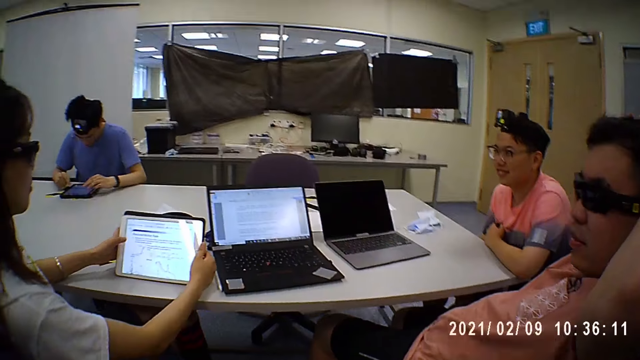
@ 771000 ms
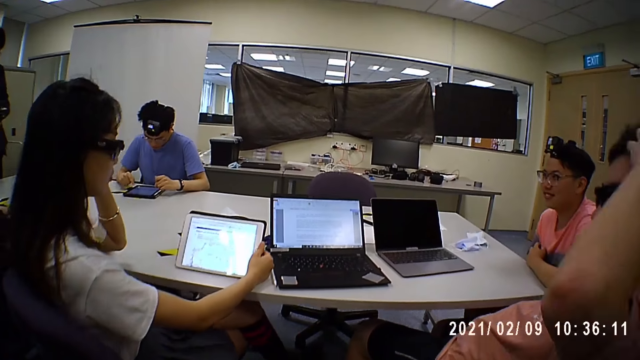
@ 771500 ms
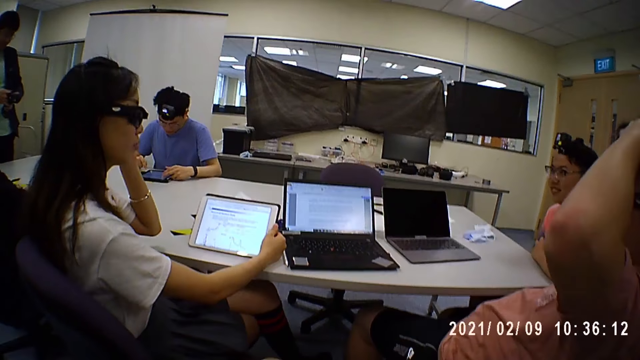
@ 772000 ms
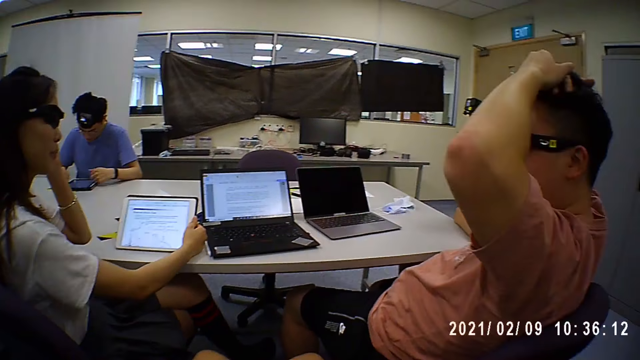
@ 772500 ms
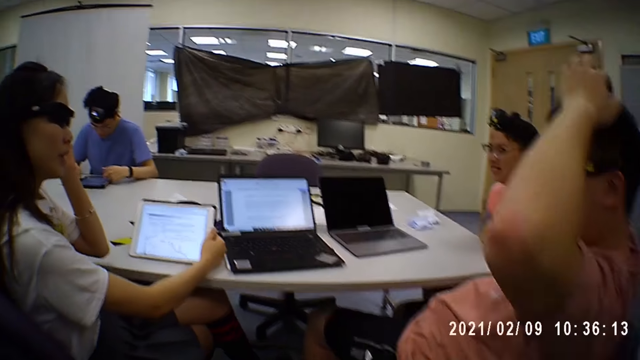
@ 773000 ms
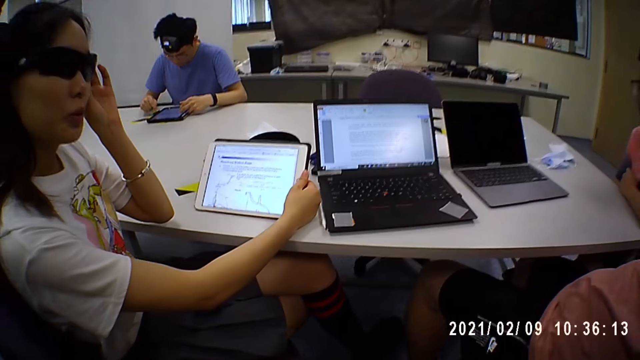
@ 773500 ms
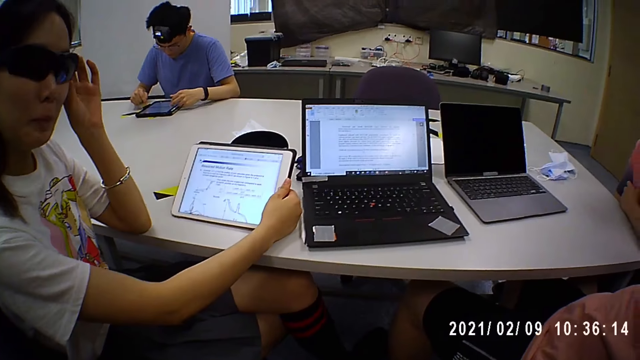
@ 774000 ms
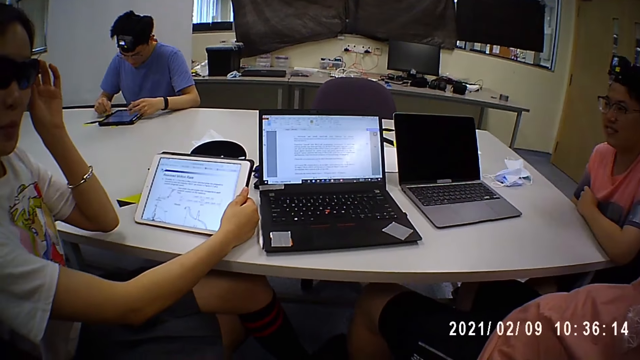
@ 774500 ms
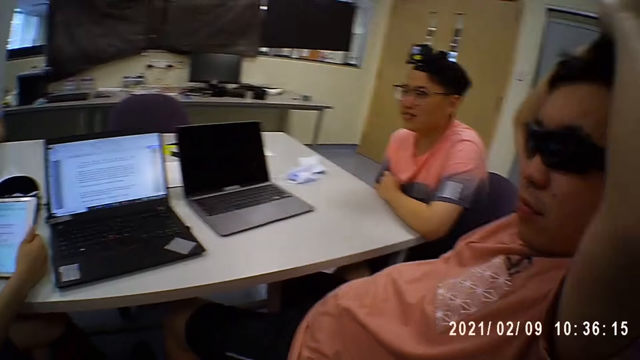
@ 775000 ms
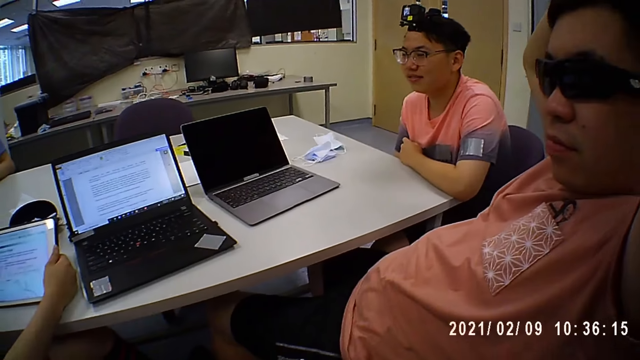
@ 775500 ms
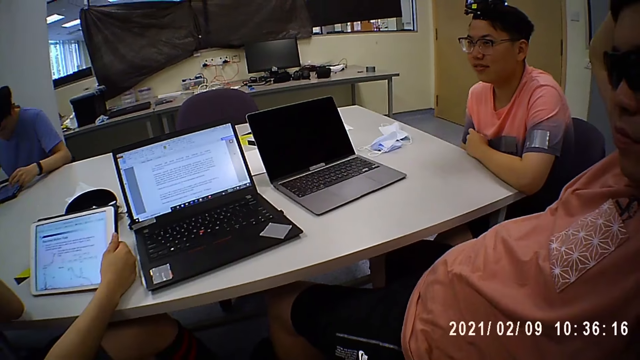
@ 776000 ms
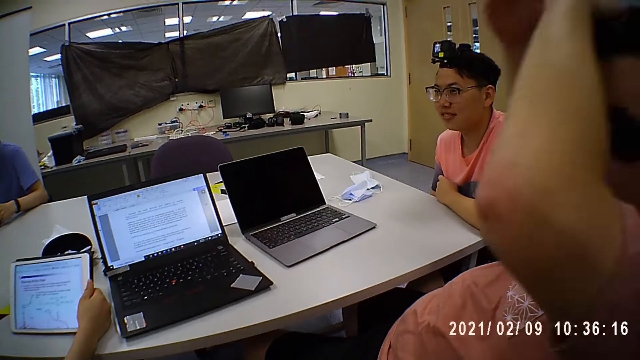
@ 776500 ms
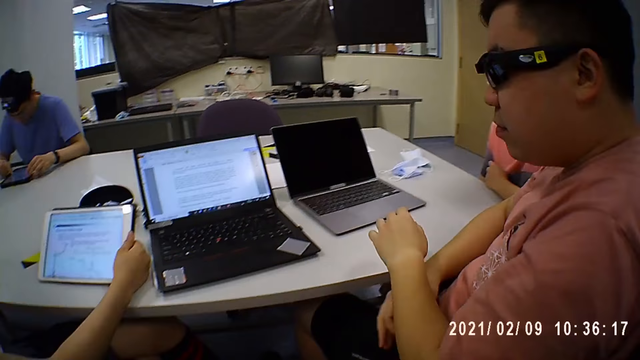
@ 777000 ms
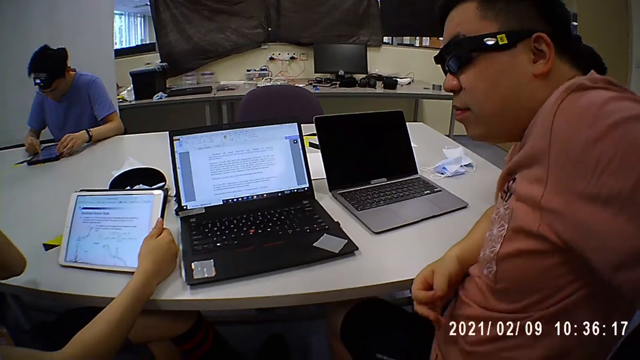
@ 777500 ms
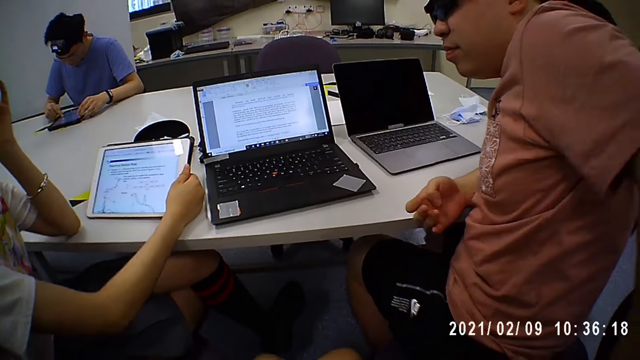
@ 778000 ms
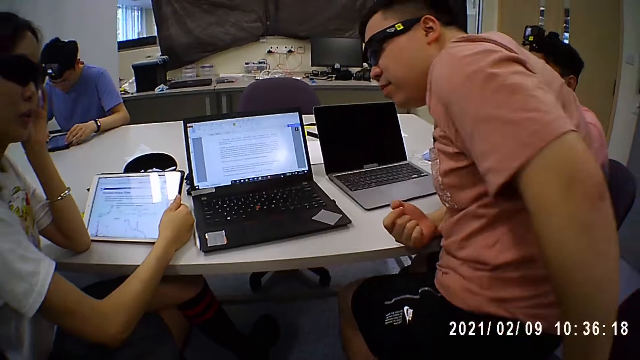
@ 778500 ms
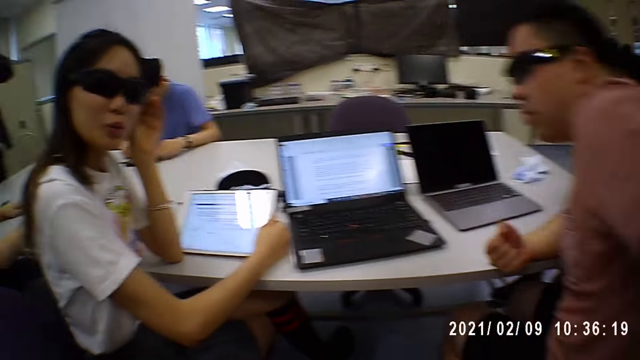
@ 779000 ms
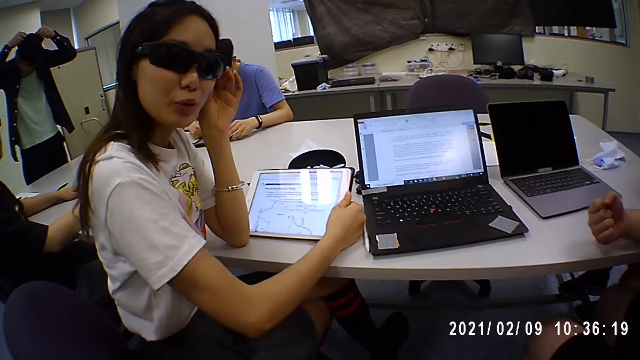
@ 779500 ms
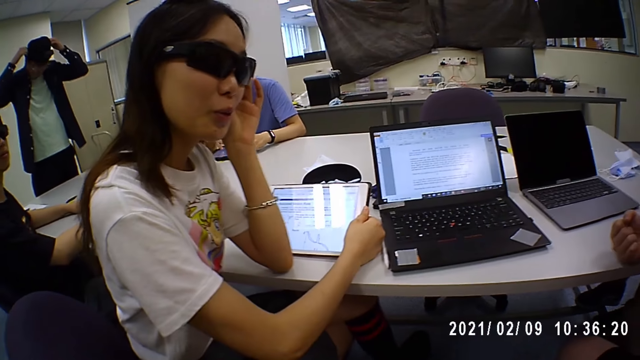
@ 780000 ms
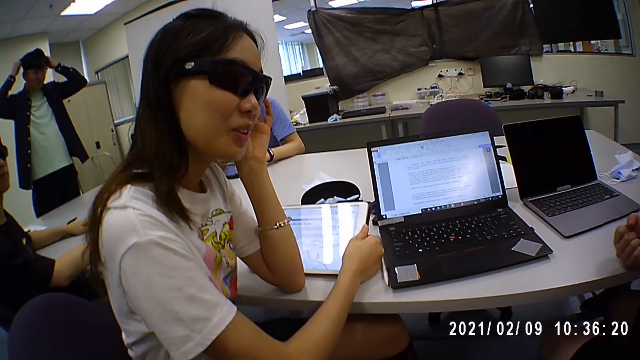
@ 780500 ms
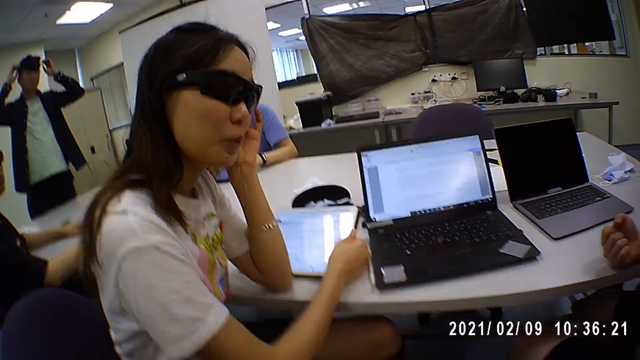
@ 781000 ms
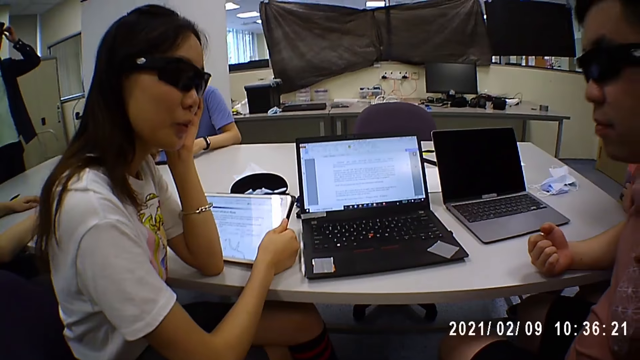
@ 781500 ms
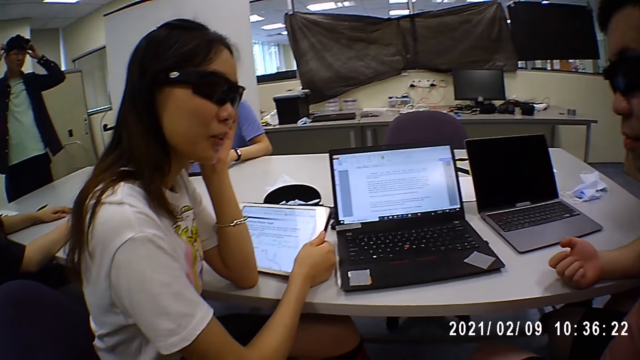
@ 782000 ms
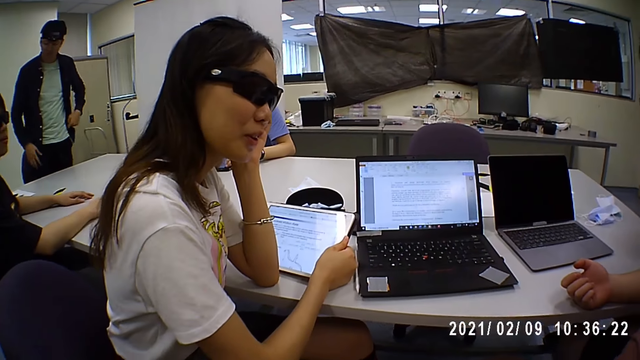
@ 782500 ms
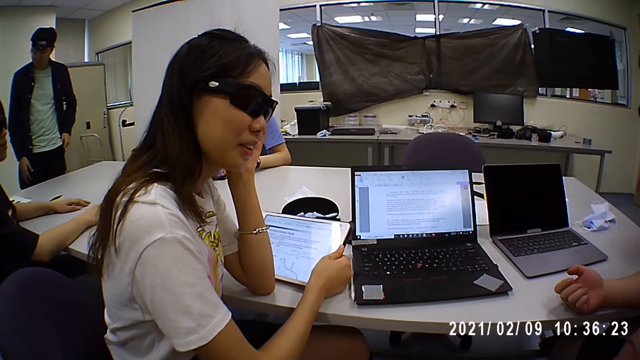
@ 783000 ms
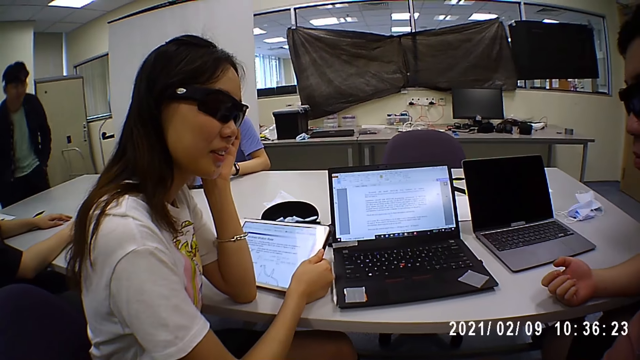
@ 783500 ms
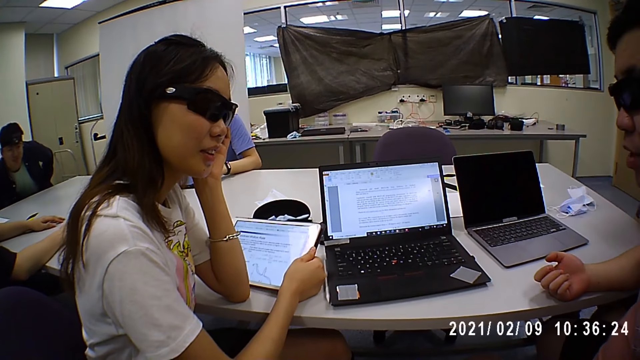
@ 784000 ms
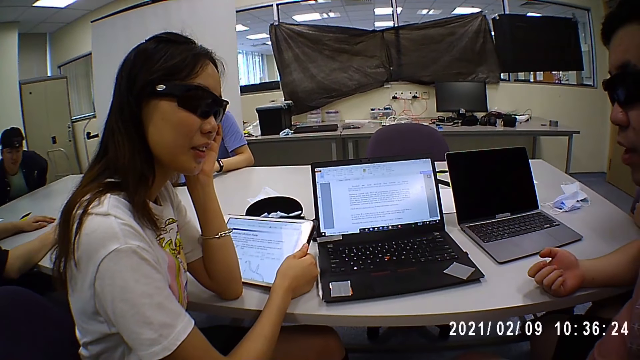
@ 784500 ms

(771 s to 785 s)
A woman touches the pair of glasses on her face with her left hand. A man adjusts the camera on his head with both hands.

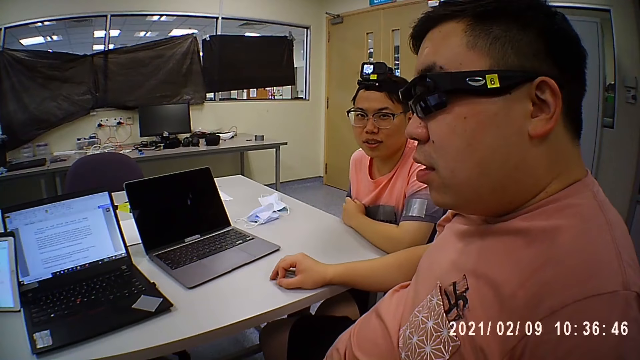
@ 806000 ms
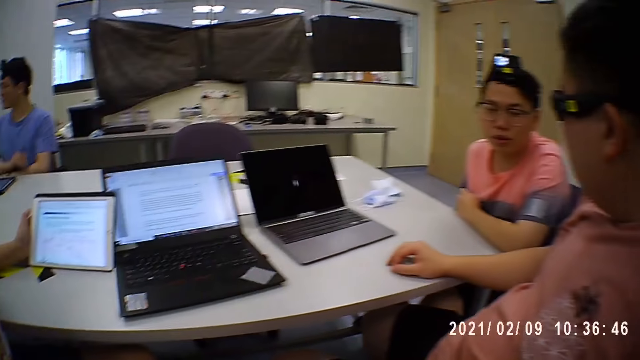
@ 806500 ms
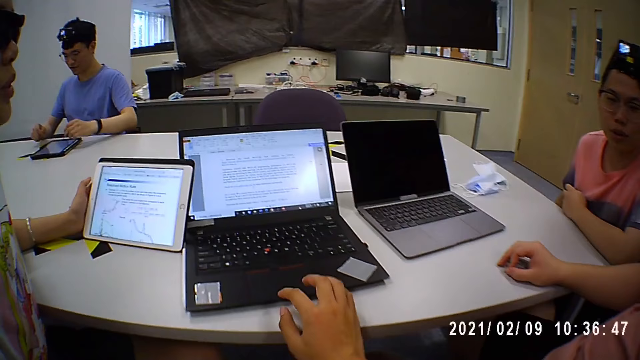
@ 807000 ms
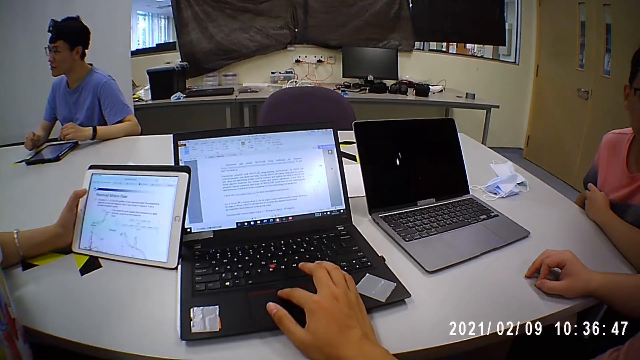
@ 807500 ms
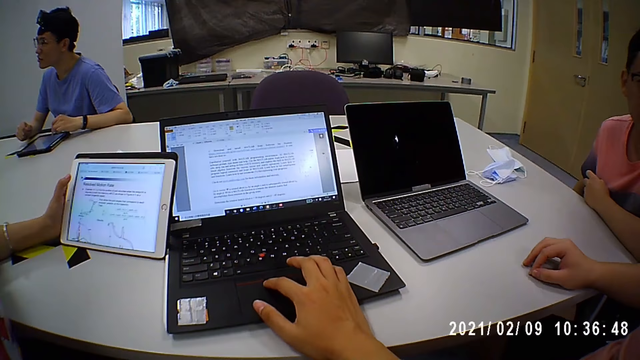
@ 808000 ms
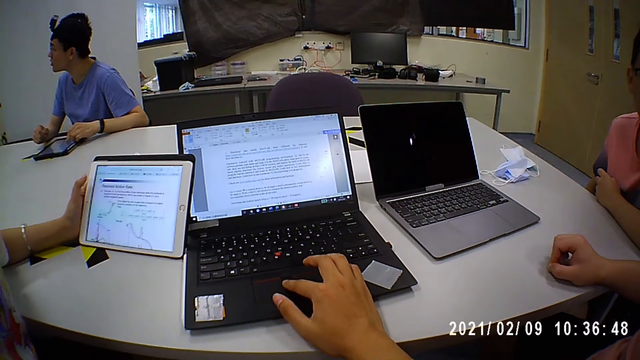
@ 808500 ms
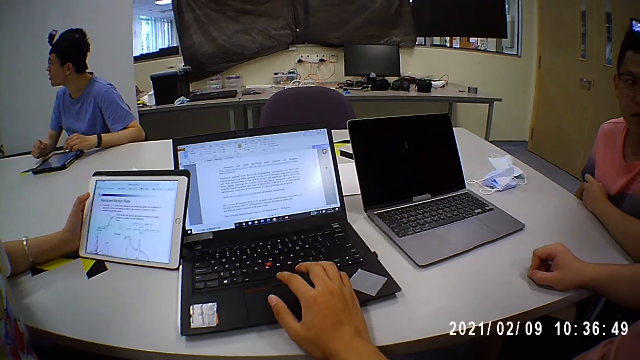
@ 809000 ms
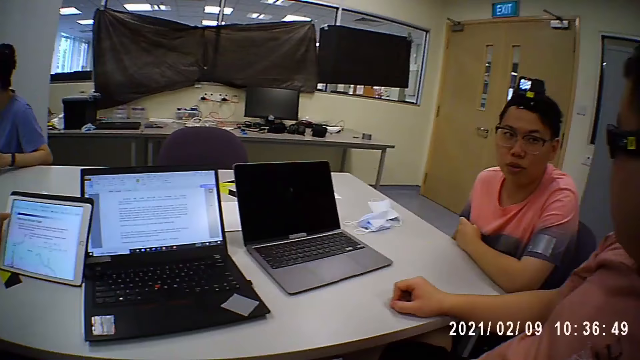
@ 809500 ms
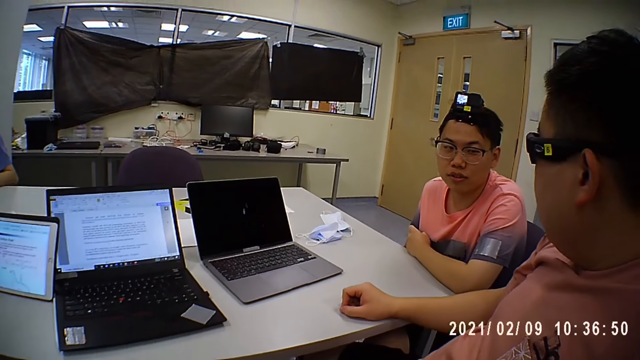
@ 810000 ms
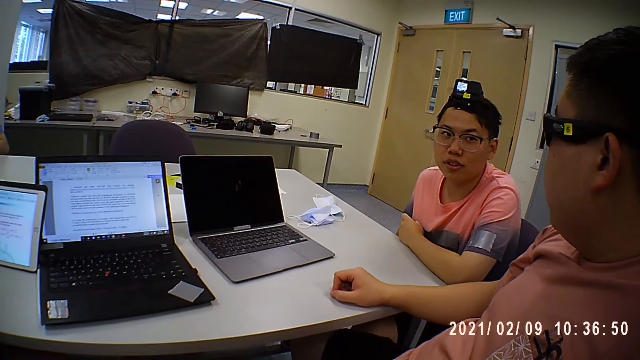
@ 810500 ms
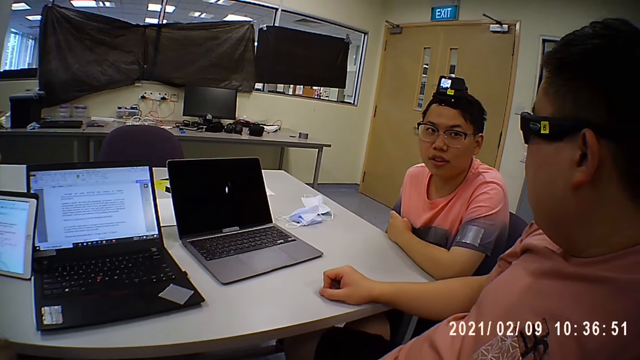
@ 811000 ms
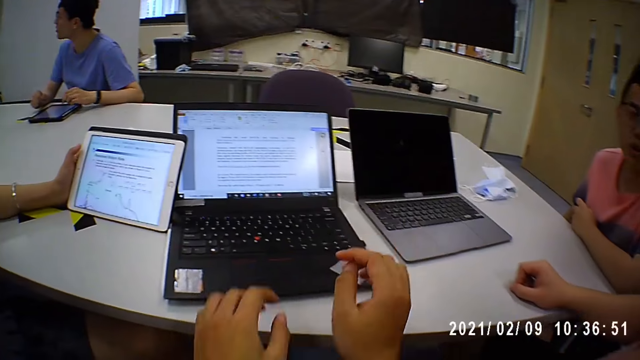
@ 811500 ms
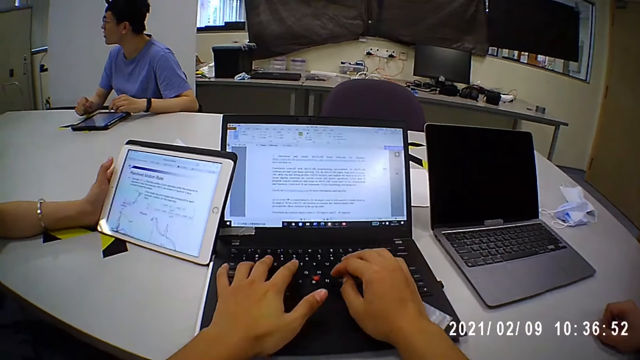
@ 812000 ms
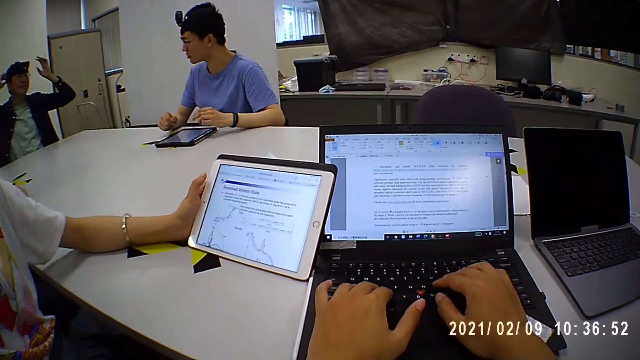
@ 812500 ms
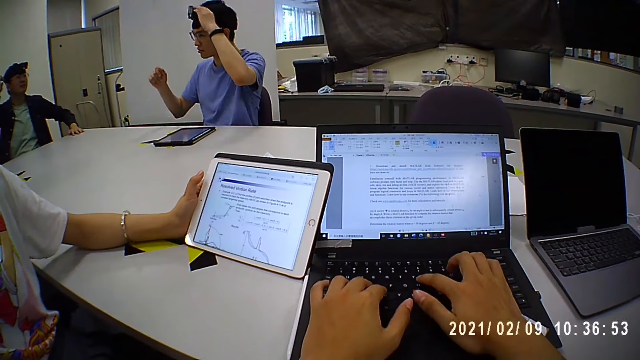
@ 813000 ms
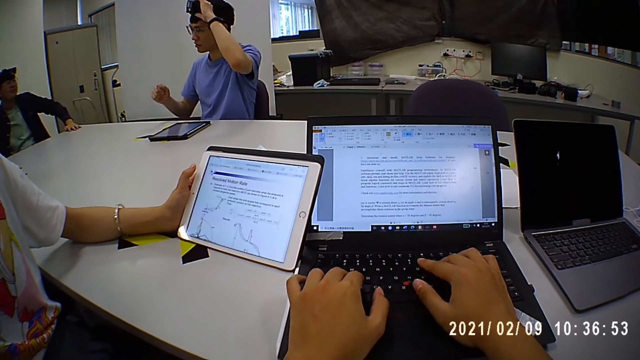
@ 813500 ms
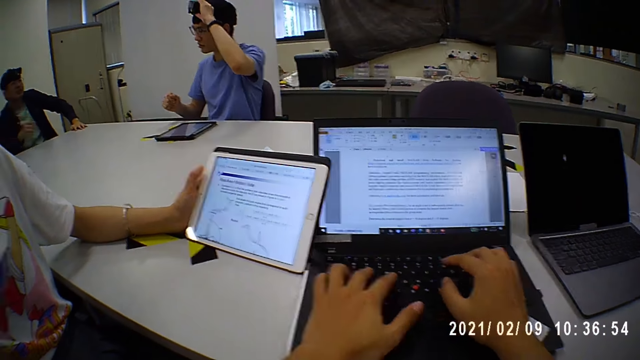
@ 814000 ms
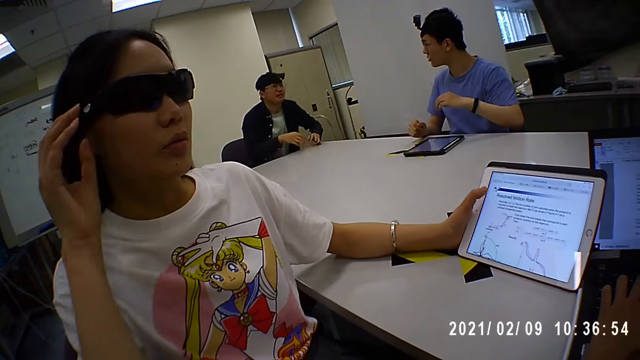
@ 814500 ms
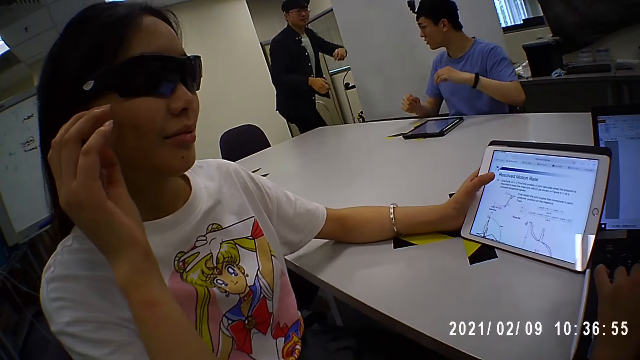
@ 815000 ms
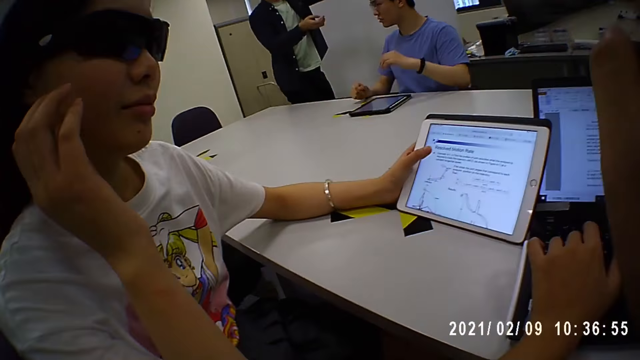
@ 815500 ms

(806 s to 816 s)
The camera wearer operates the laptop on the table with his right hand. He clicks on the laptop pad. He operates the laptop on the table with both hands. A woman touches a camera on her head with her right hand.
